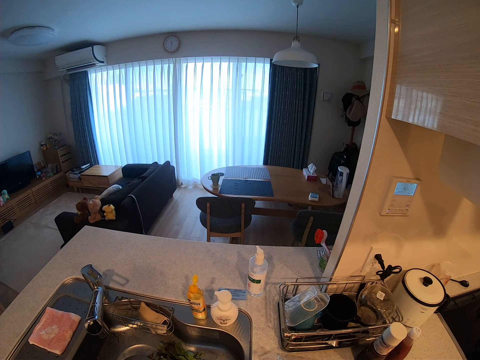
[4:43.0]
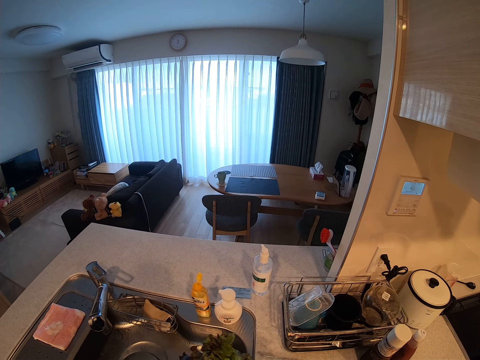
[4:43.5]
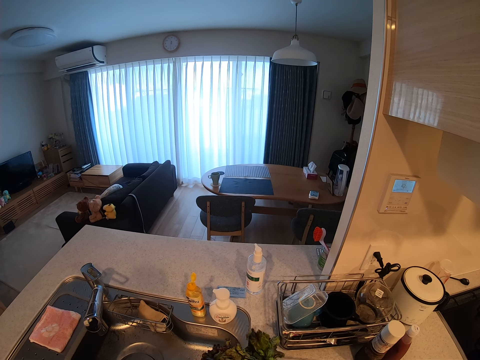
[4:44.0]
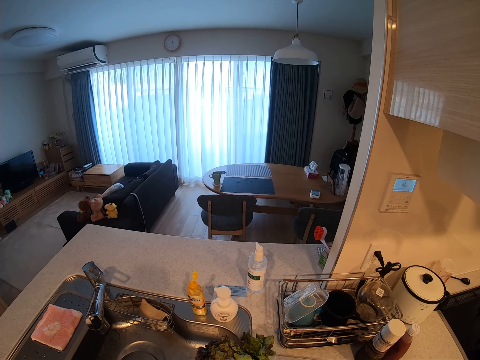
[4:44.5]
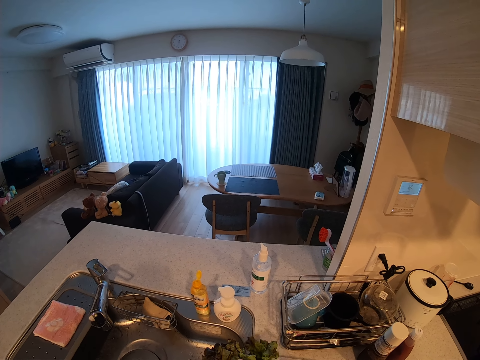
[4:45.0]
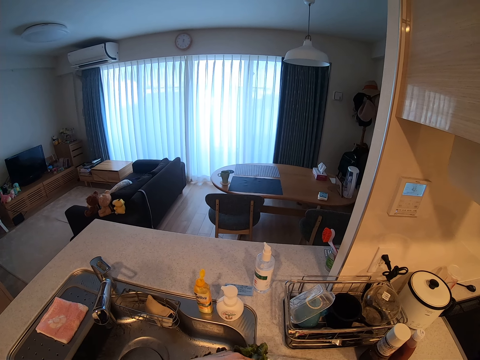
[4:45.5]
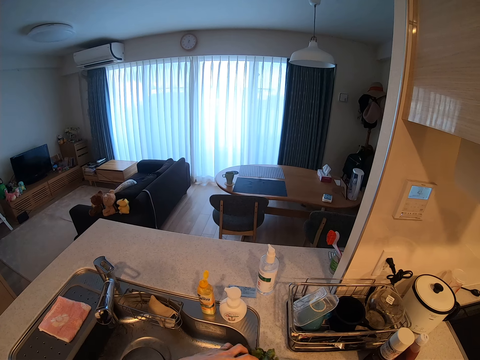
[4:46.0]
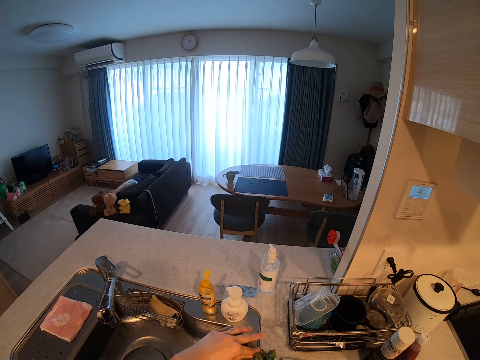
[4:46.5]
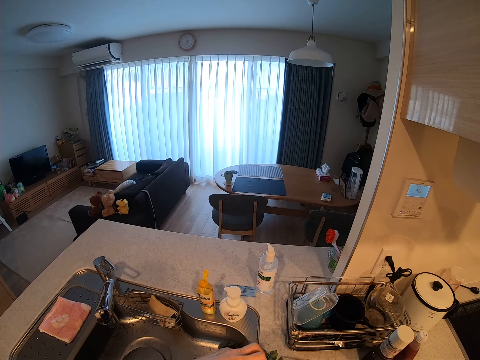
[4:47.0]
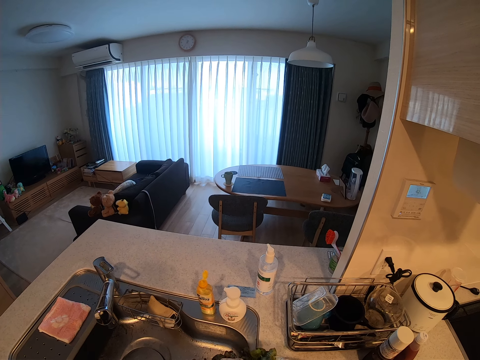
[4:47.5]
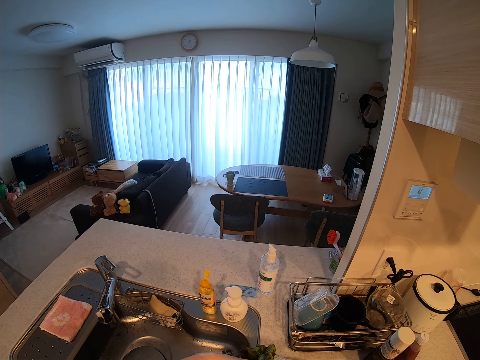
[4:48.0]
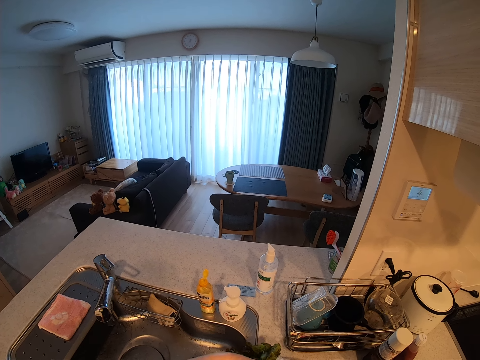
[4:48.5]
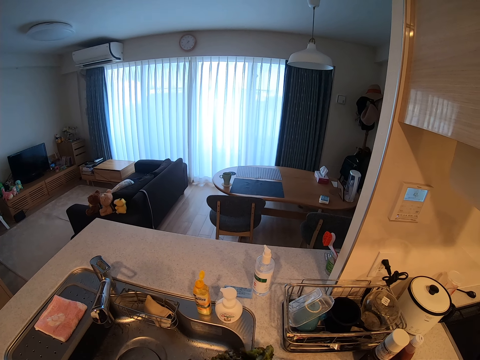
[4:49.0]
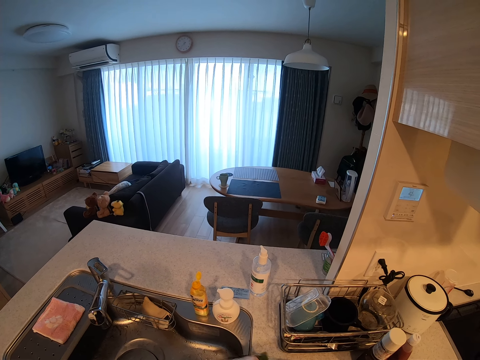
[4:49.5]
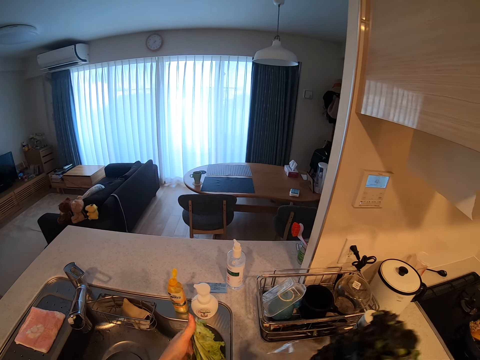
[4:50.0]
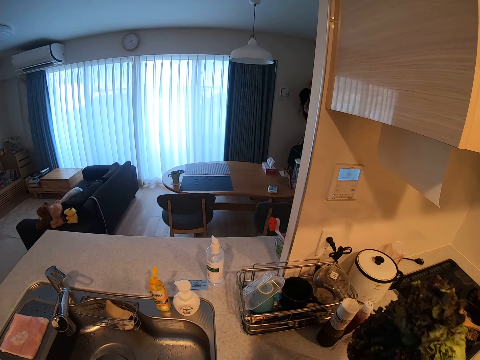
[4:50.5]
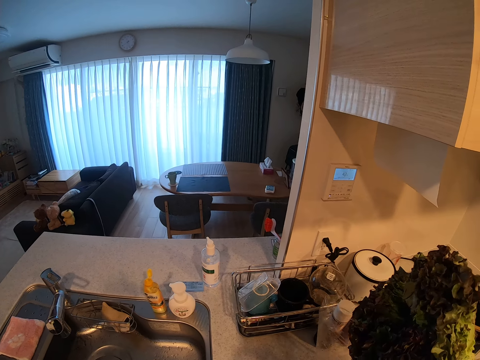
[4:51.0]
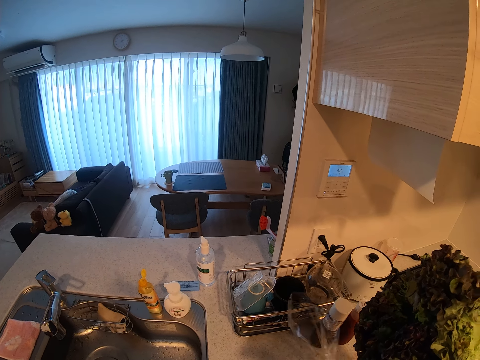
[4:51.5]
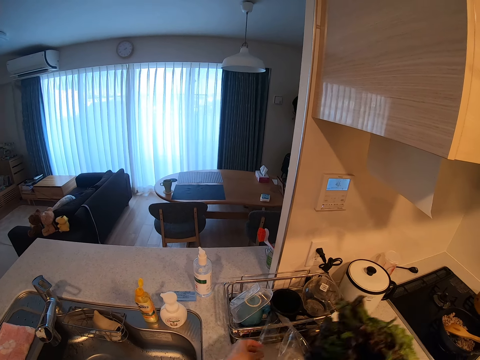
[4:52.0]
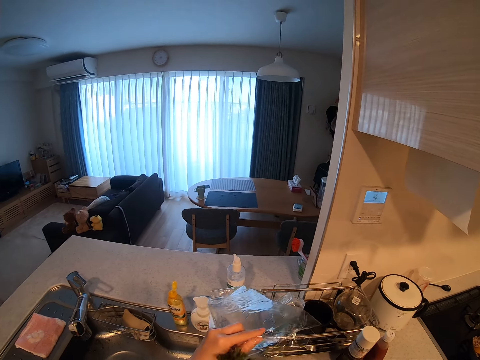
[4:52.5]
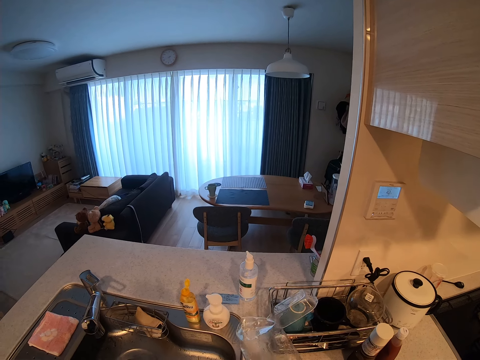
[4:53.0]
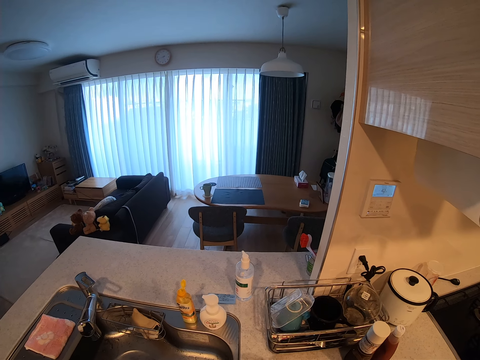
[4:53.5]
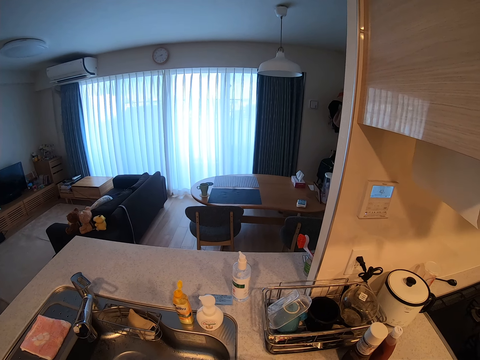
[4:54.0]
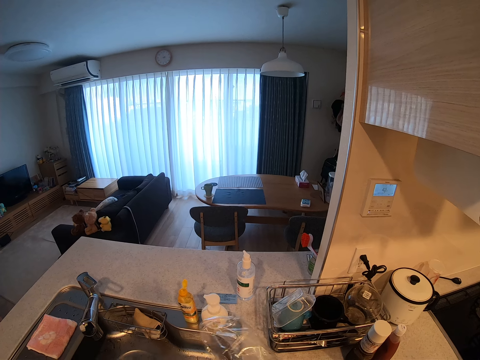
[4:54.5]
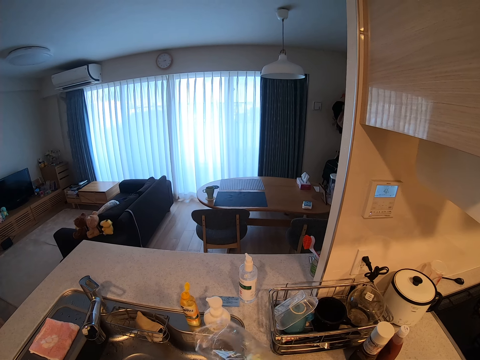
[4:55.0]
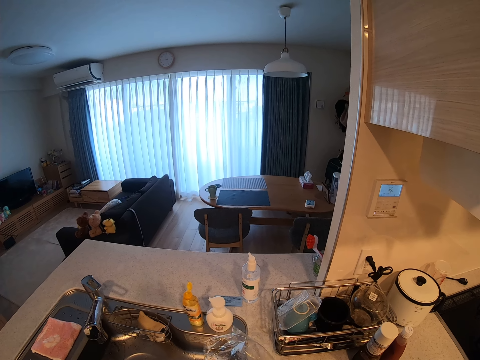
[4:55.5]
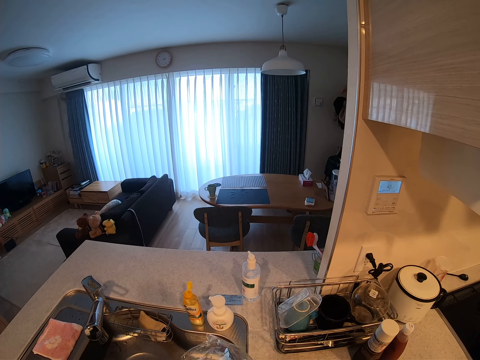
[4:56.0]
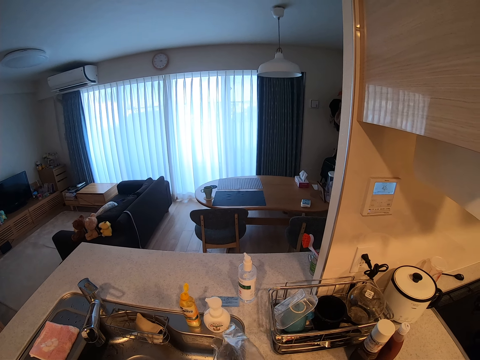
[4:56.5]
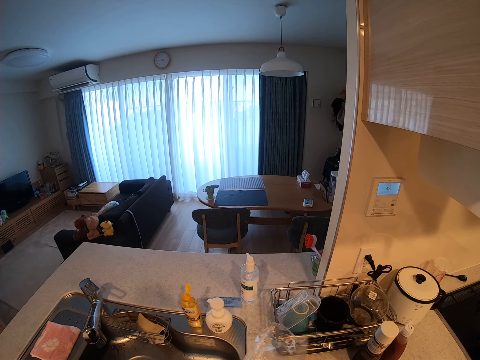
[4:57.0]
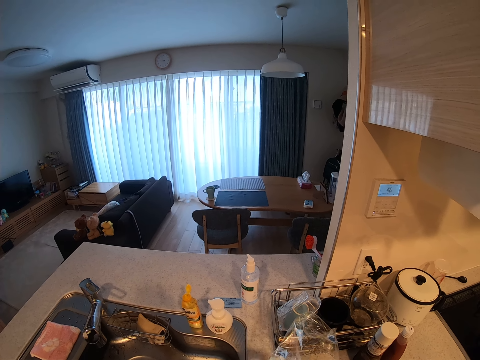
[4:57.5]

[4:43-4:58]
The camera wearer holds vegetables. She brushes her hand on the vegetables. She holds something. She holds the vegetables. She cuts a piece of something. She takes polythene paper and puts something in the polythene paper. She holds a nylon bag with her left hand.

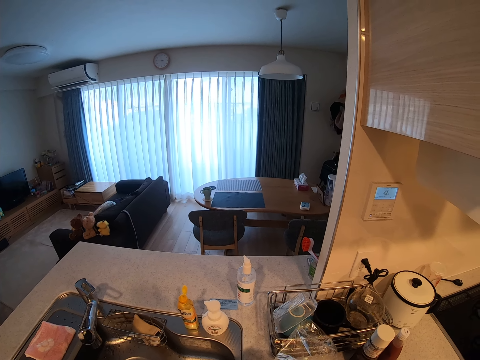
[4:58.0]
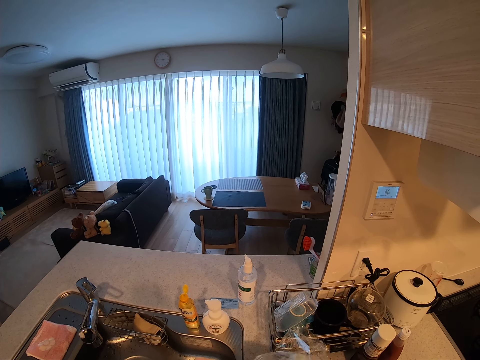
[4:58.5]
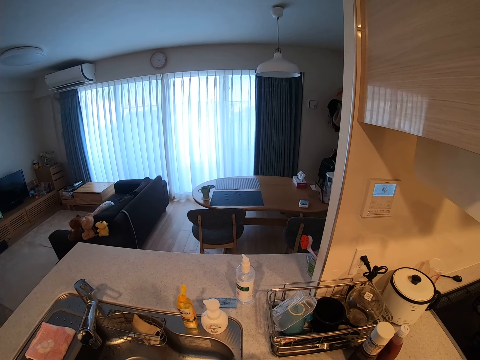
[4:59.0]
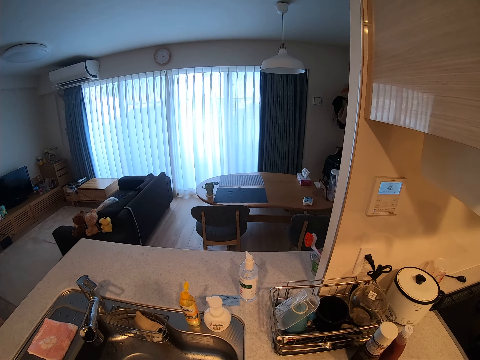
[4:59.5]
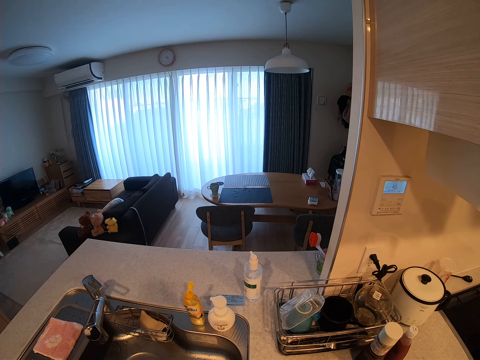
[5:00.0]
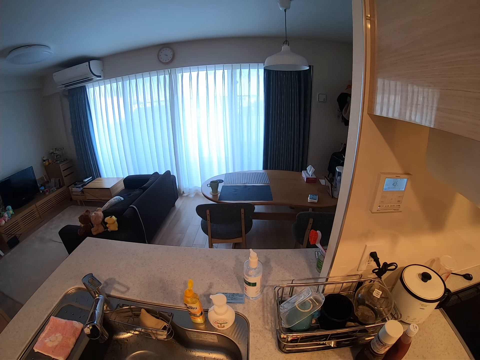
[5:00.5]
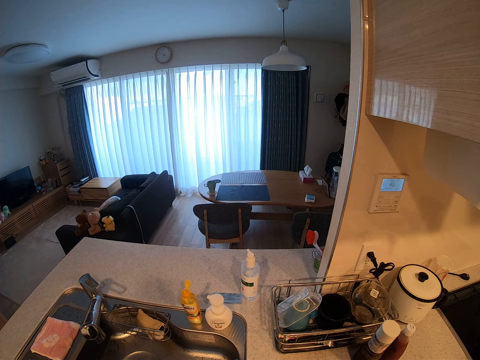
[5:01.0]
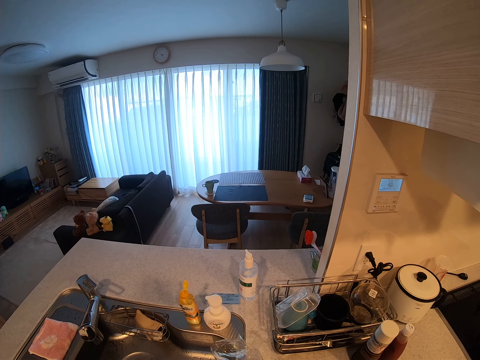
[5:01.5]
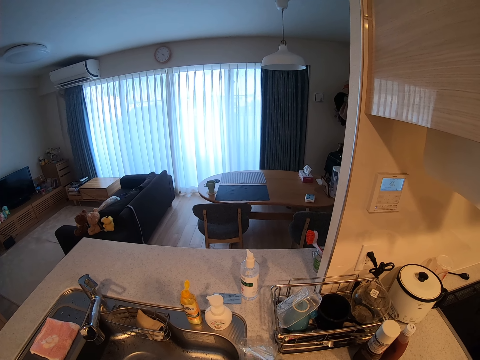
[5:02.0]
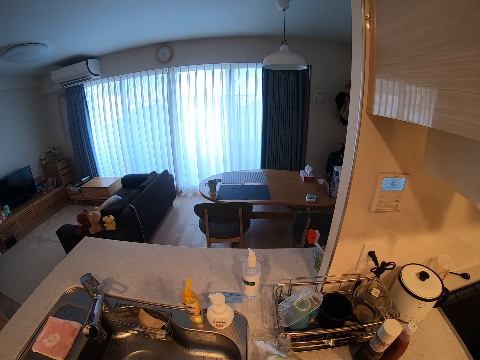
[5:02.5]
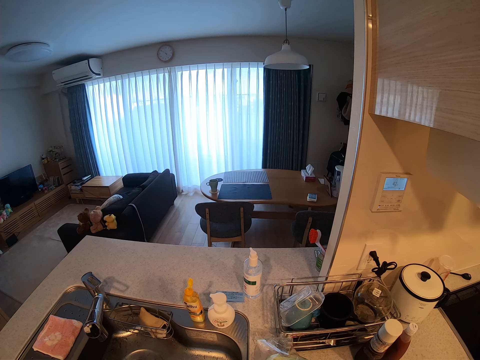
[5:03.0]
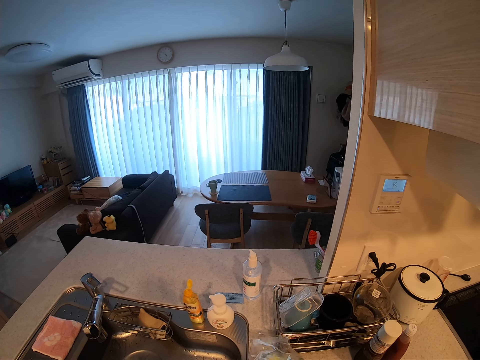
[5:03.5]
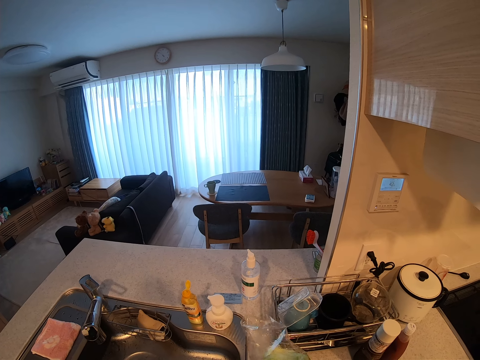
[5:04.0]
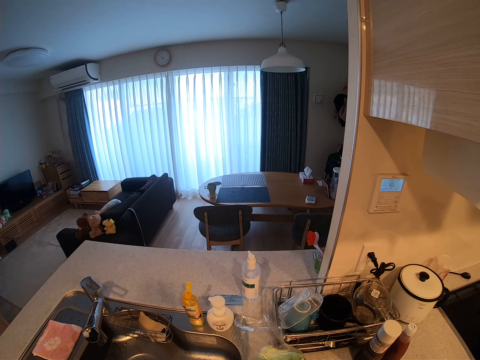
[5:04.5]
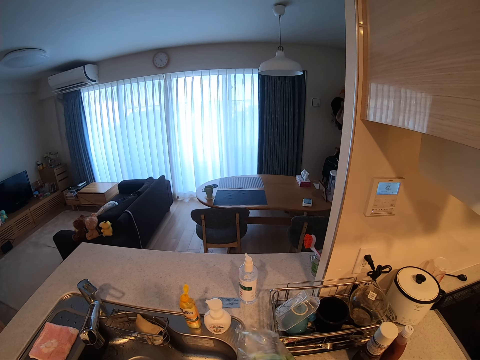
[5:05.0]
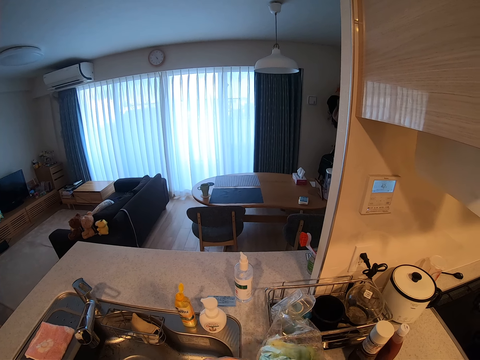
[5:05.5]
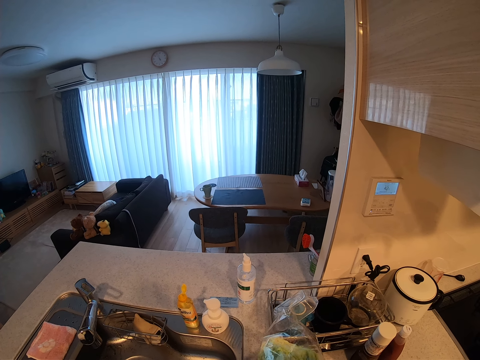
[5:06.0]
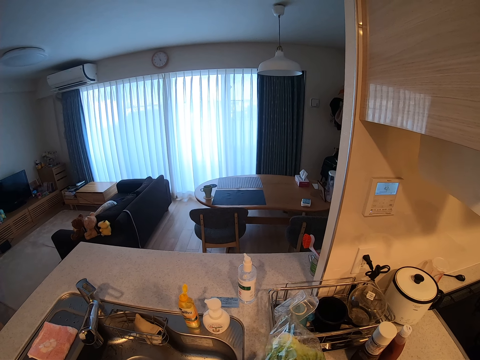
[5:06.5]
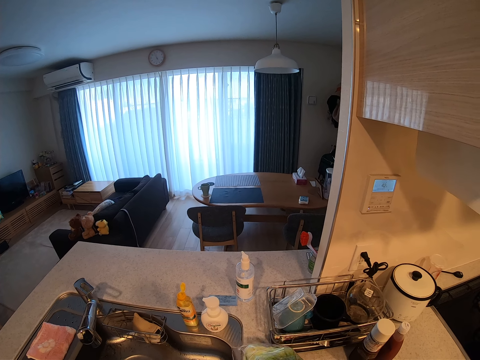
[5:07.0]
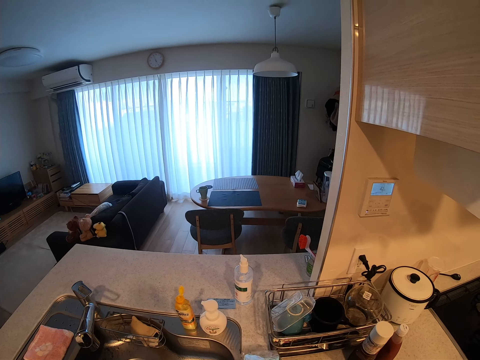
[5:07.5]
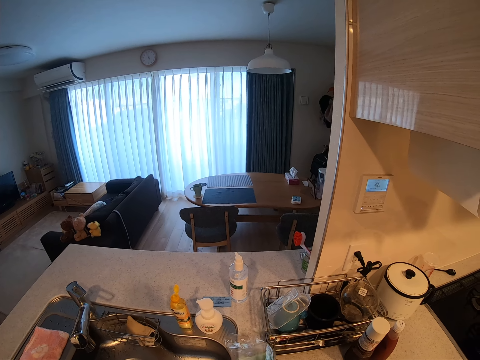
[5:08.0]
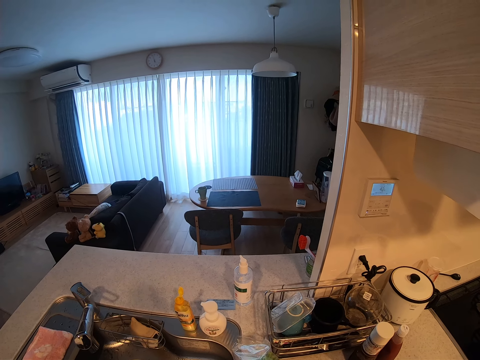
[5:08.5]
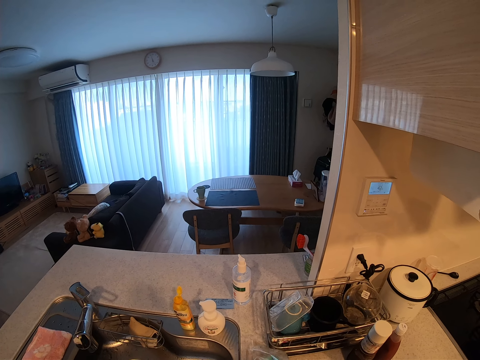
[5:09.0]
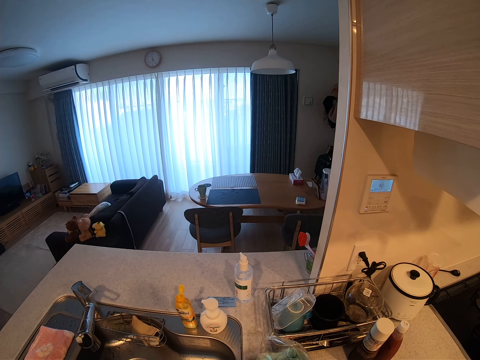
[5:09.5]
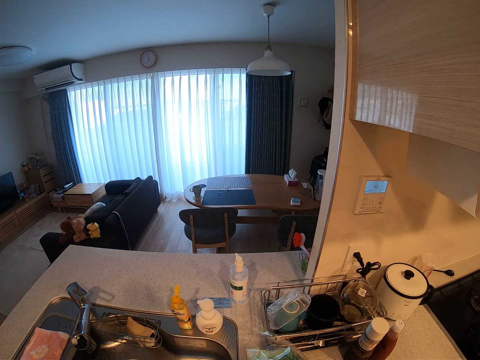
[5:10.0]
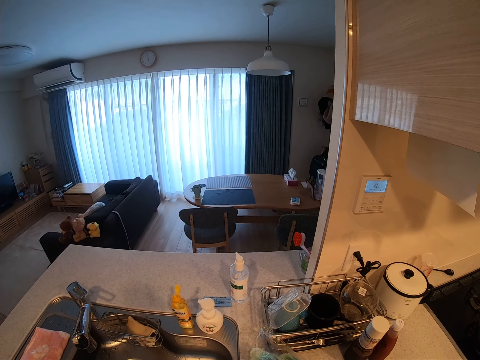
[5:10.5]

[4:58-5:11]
The camera wearer puts vegetables in the nylon bag.
